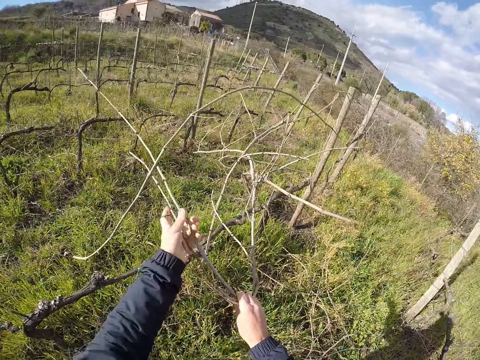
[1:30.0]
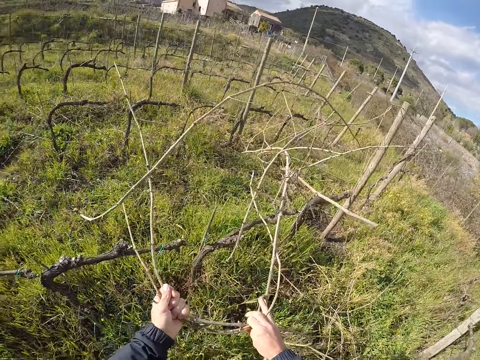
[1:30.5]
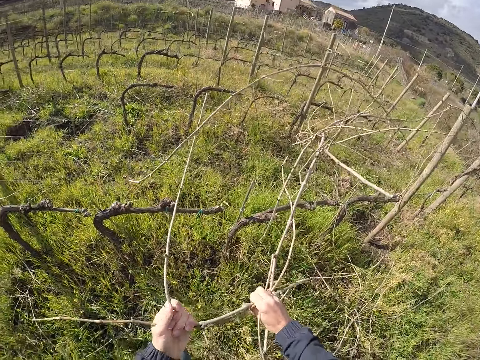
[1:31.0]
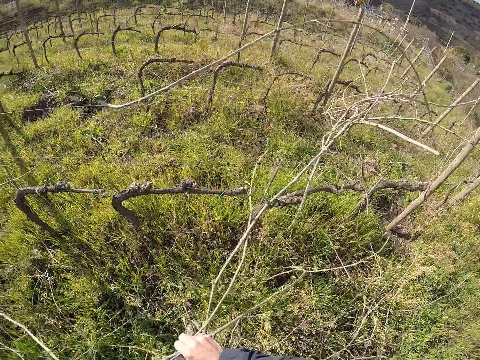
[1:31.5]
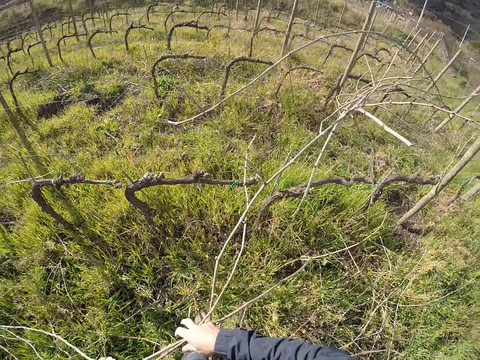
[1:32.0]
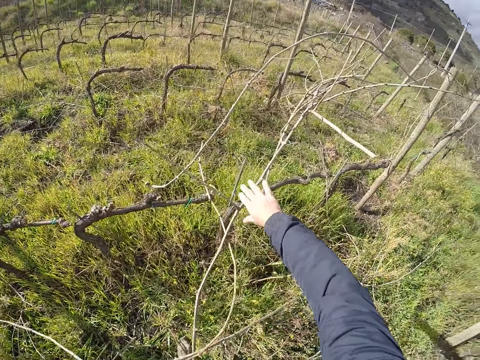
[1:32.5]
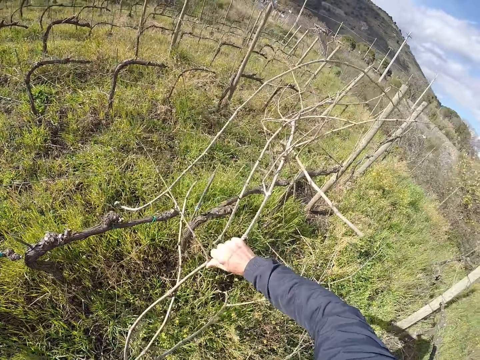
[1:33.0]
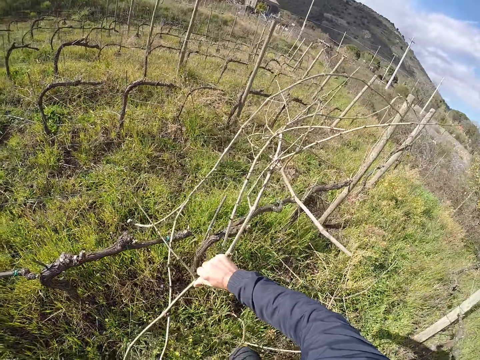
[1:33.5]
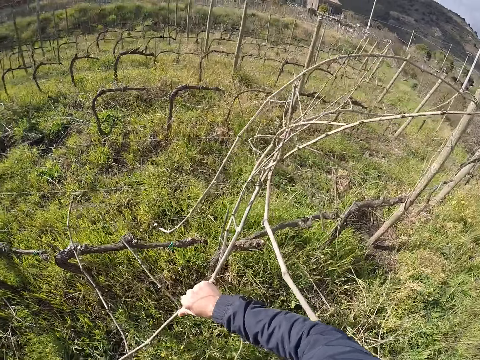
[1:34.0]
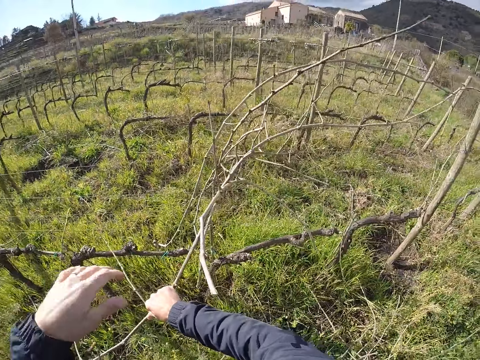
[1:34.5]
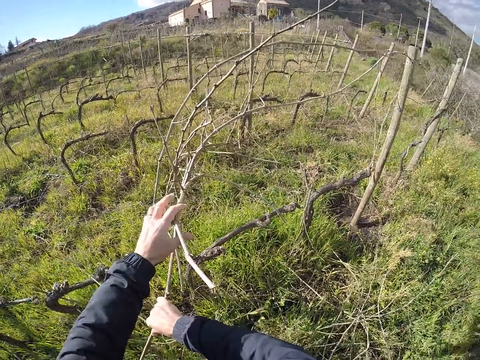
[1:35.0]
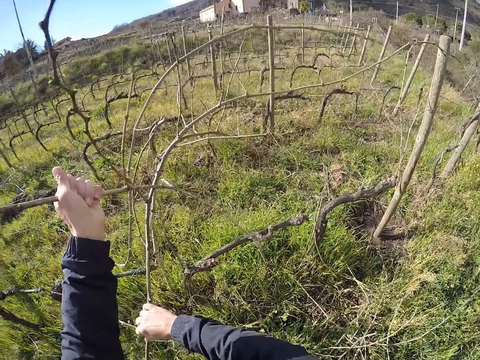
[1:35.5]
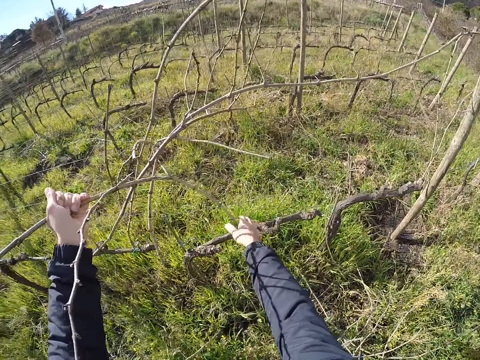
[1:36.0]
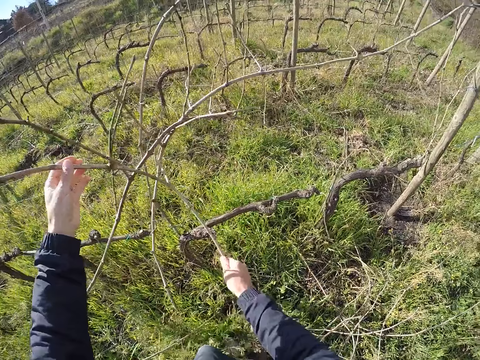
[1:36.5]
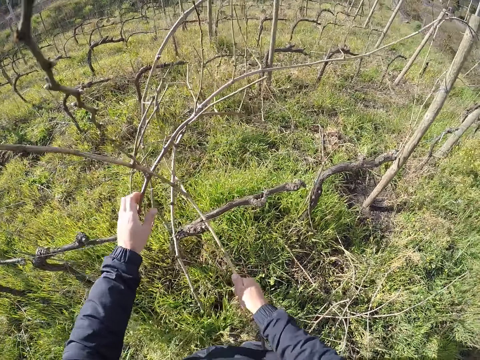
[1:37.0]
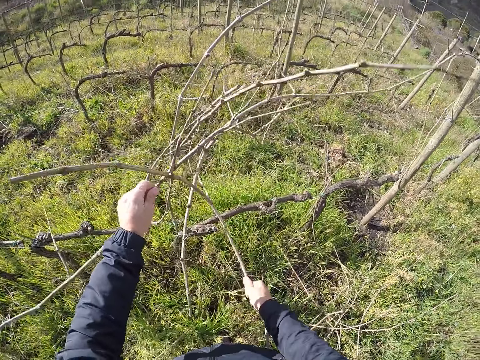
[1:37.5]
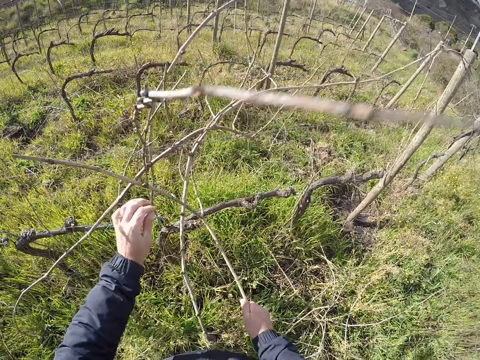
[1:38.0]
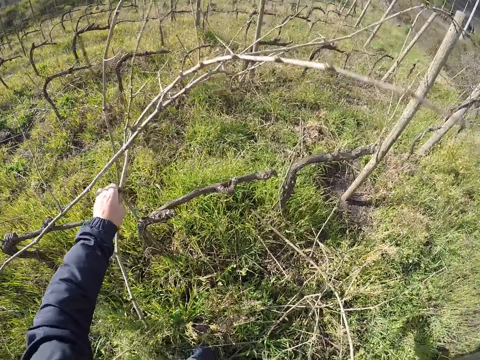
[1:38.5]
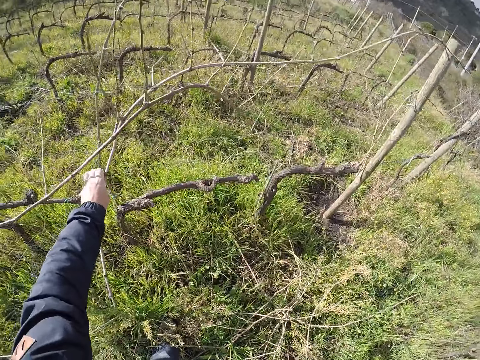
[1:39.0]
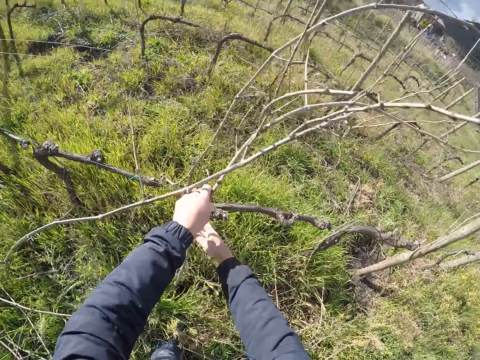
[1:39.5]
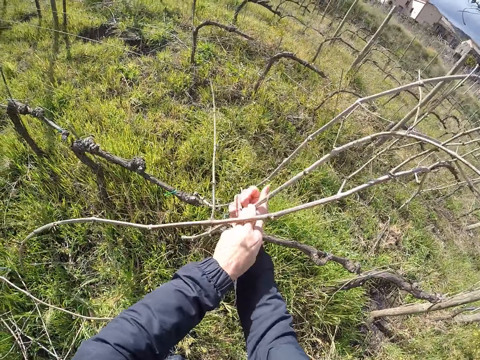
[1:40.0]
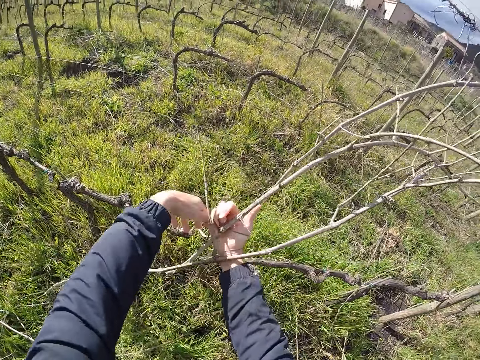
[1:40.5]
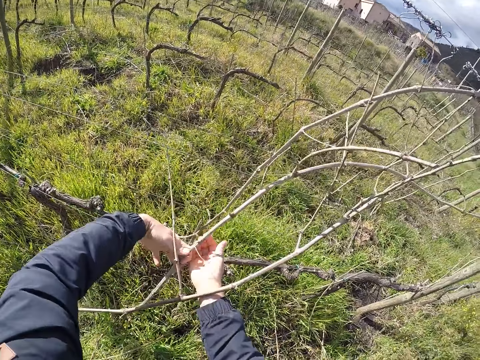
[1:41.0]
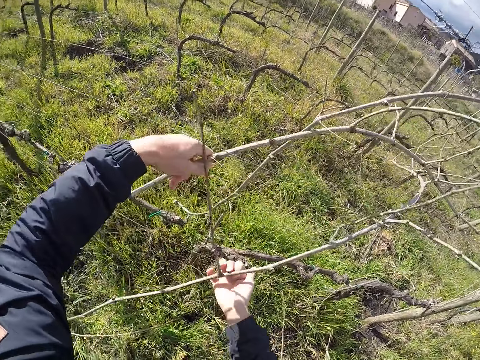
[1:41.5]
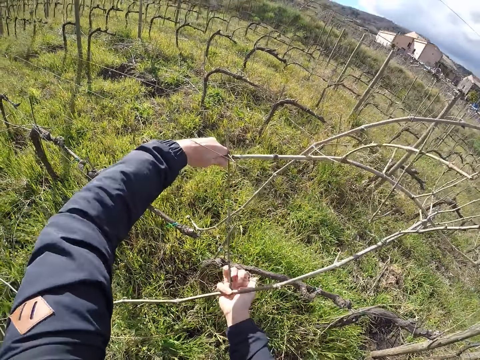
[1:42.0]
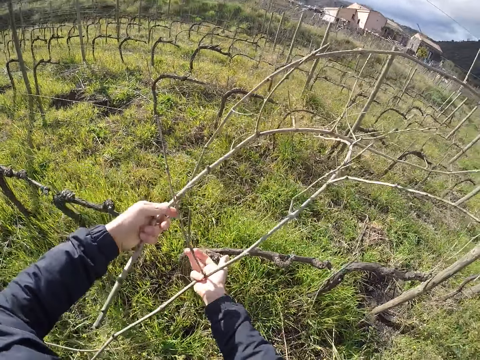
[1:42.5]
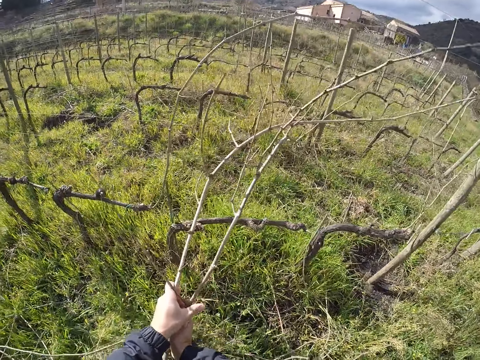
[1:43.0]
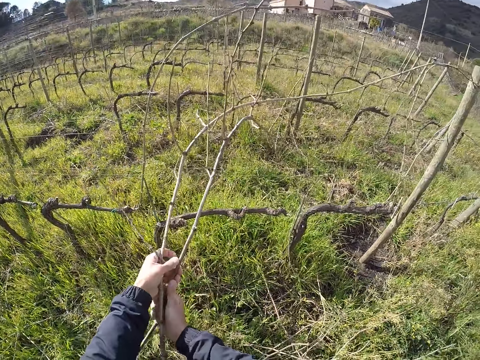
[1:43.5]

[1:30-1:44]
The camera wearer removes a dry stick from the wire fence with his right hand. He drops the dry stick on the ground with his right hand. He removes some dry sticks from the wire fence with his hands.

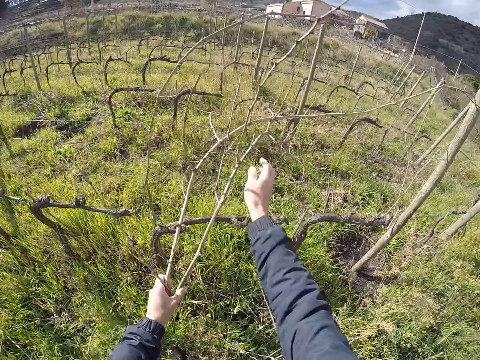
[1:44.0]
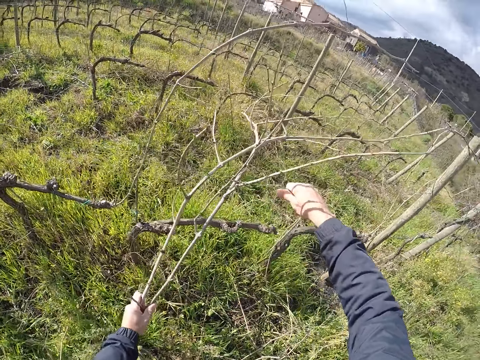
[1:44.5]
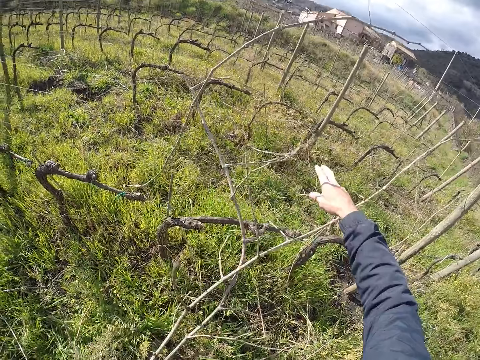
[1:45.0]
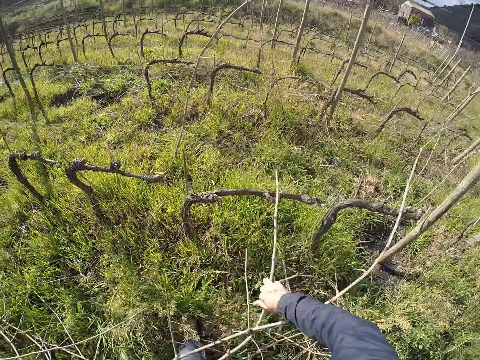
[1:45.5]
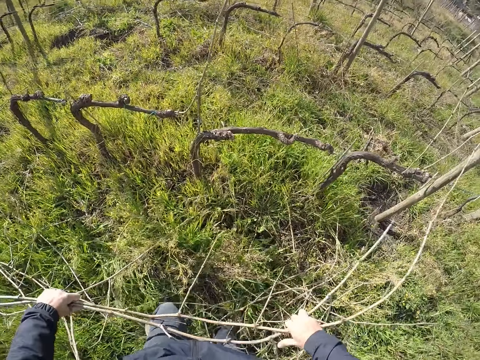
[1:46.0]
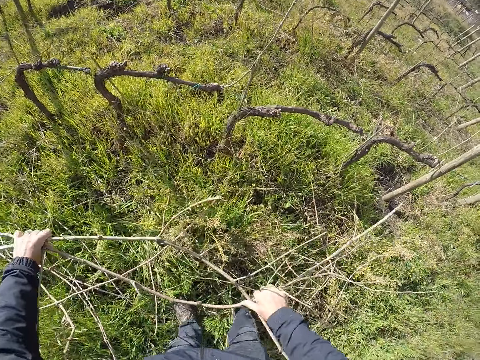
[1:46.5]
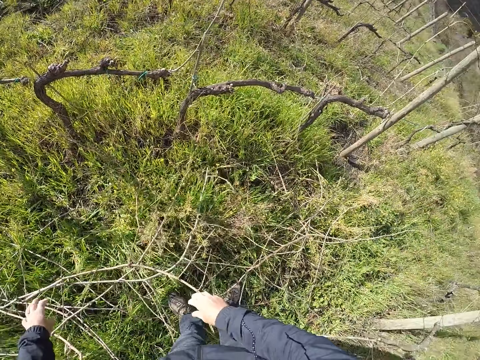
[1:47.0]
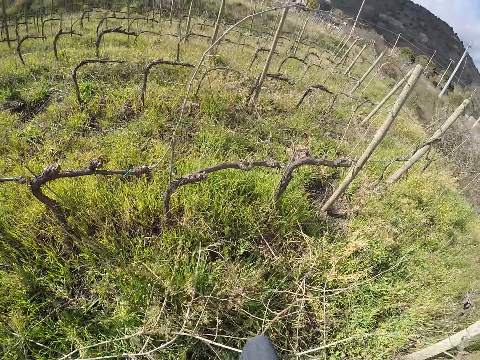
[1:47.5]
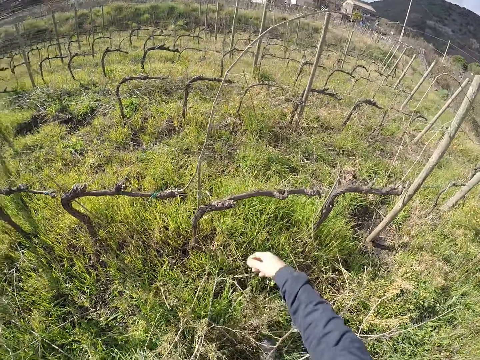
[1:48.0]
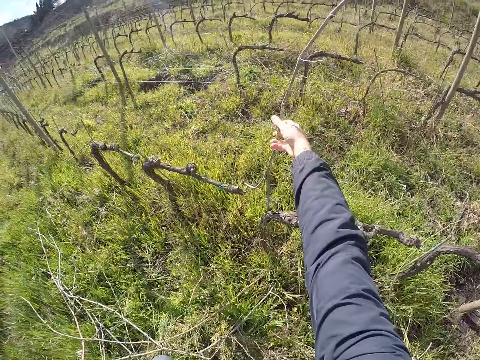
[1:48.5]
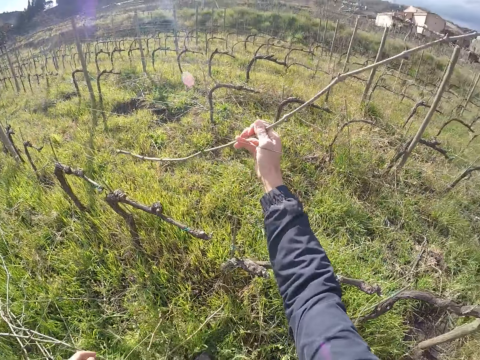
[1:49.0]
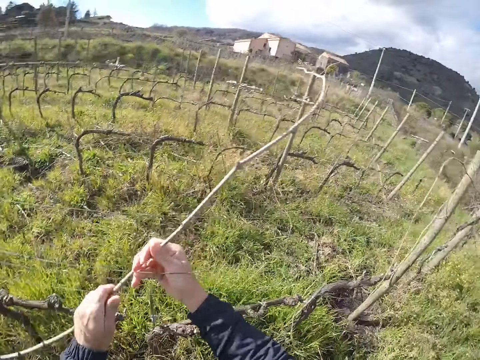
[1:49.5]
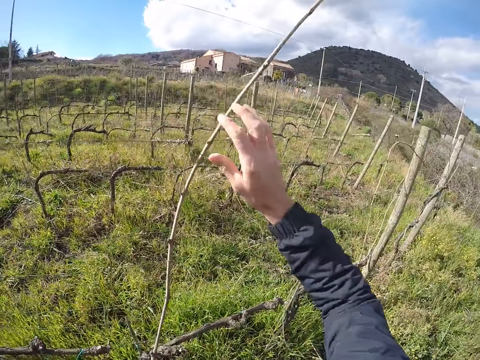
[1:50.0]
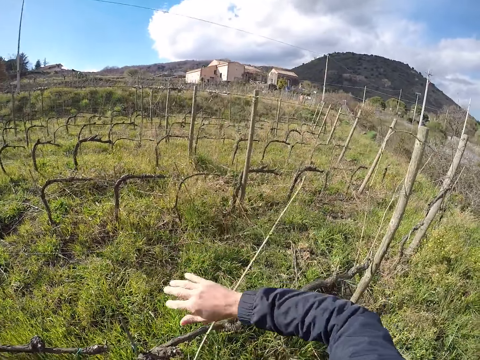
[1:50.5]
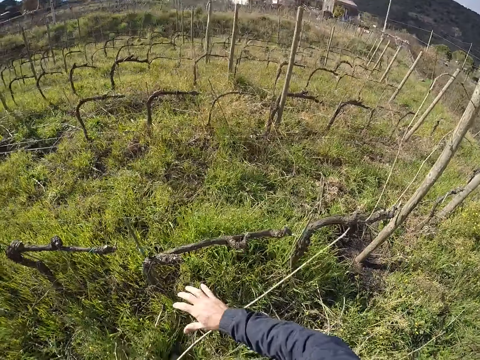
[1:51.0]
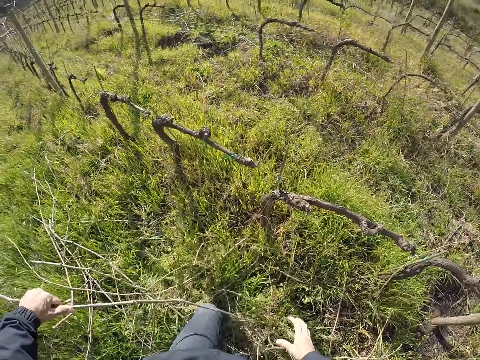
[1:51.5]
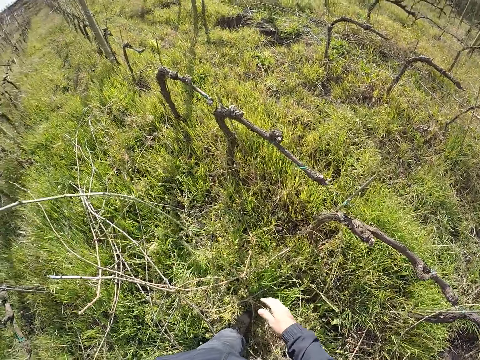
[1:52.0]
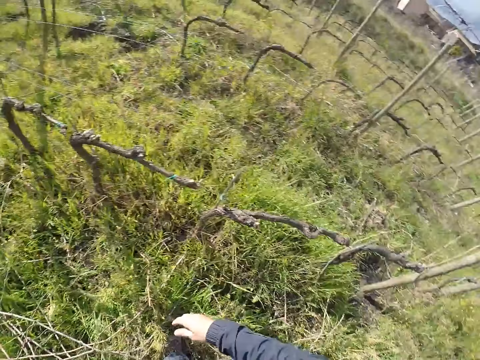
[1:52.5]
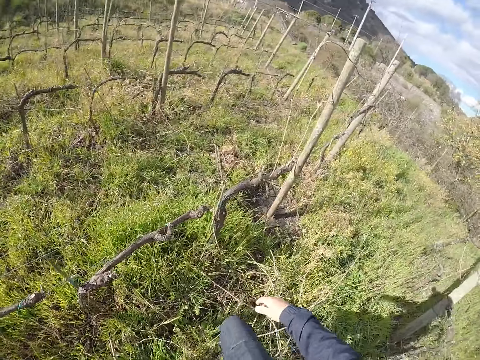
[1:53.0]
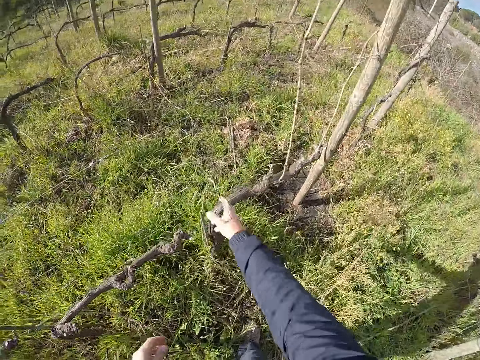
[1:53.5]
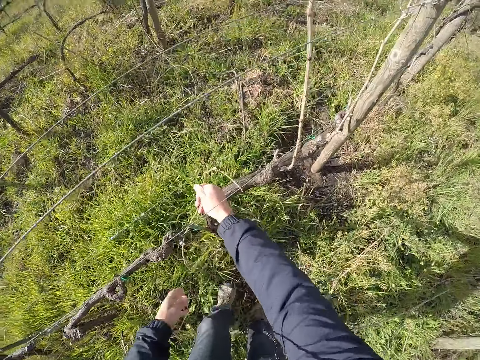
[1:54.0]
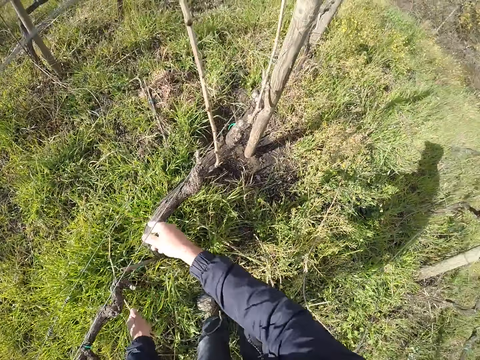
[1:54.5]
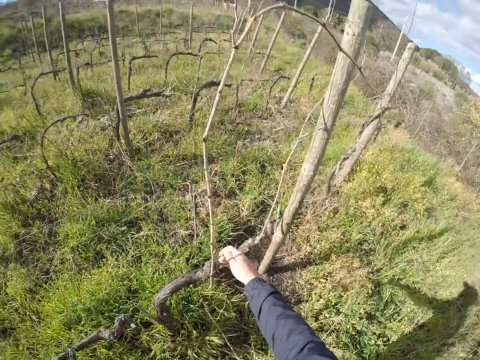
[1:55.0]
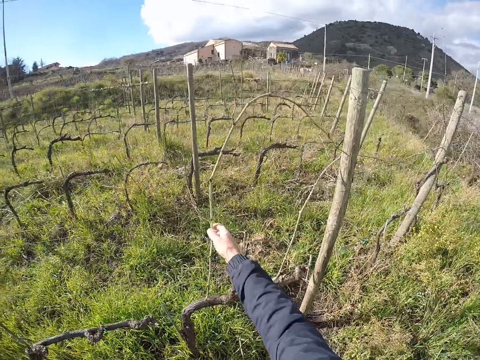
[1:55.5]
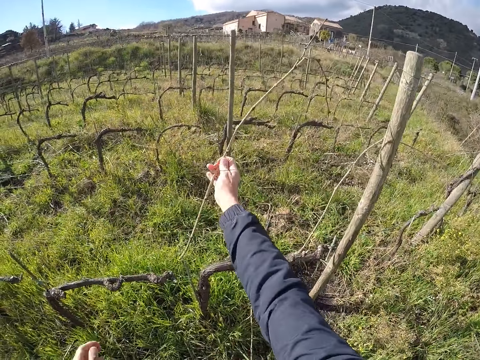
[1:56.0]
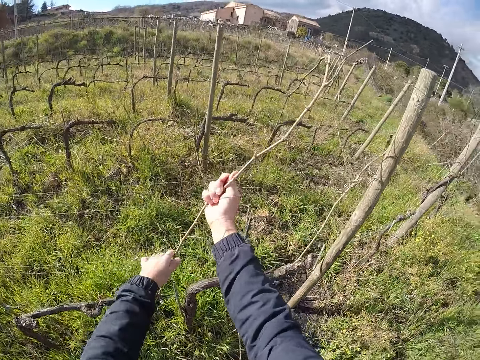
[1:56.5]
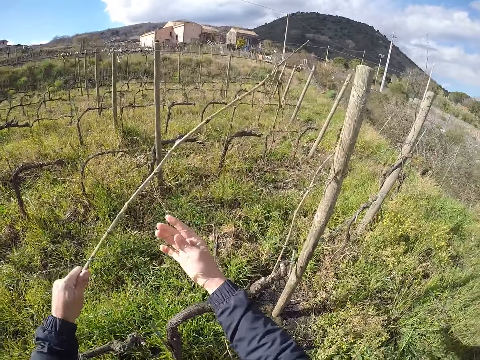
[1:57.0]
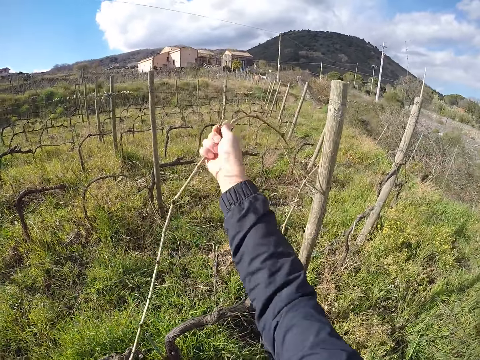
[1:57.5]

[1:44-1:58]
The camera wearer drops the dry sticks on the ground with his hands. He removes a dry stick from the wire fence with his hands. He drops the dry stick on the ground with his left hand. He removes a dry stick from the wire fence with his right hand. He transfers the dry stick from his right hand to his left hand. He removes a dry stick from the wire fence with his hands.
